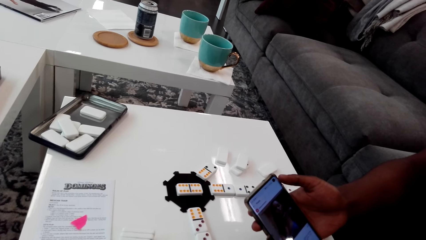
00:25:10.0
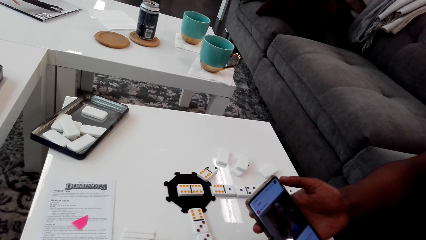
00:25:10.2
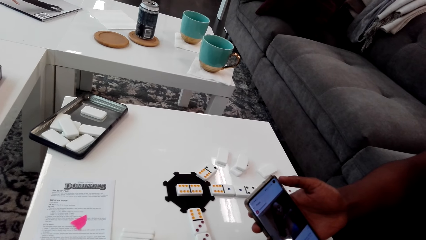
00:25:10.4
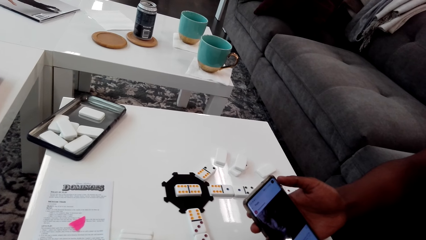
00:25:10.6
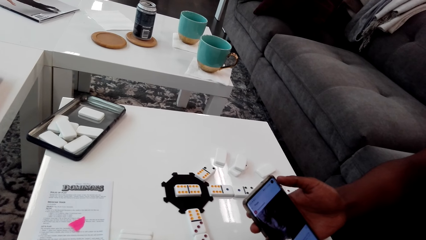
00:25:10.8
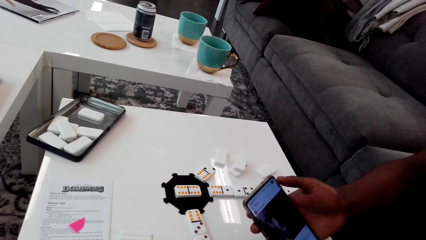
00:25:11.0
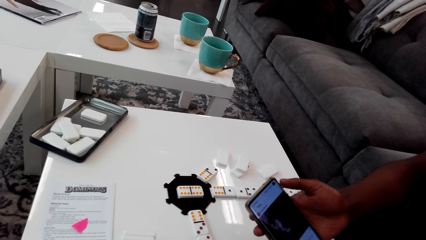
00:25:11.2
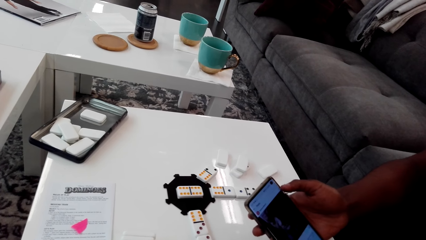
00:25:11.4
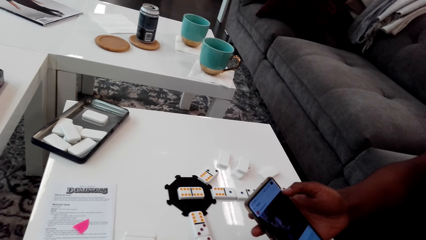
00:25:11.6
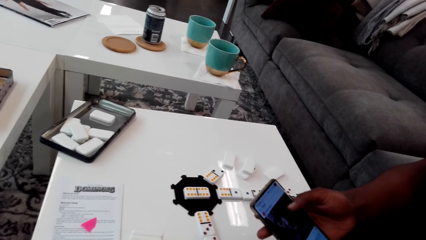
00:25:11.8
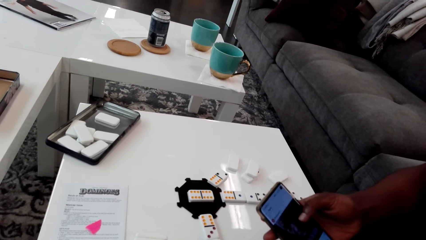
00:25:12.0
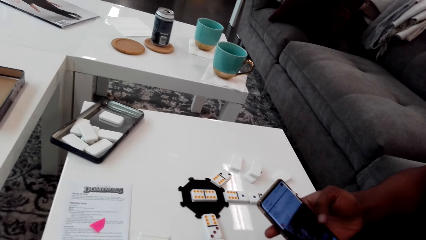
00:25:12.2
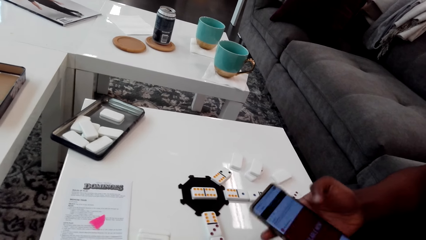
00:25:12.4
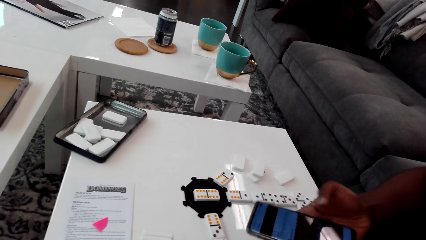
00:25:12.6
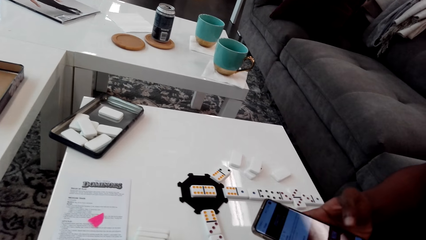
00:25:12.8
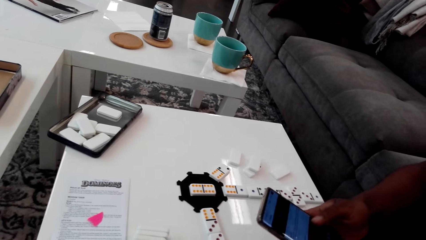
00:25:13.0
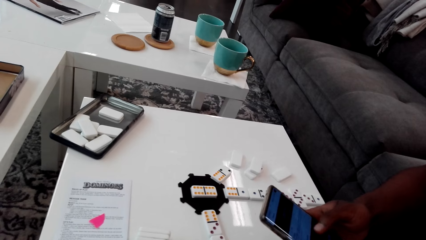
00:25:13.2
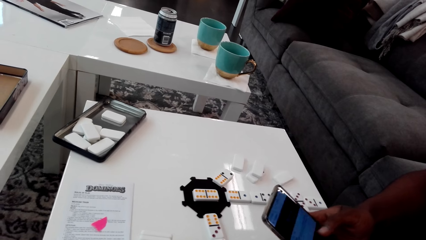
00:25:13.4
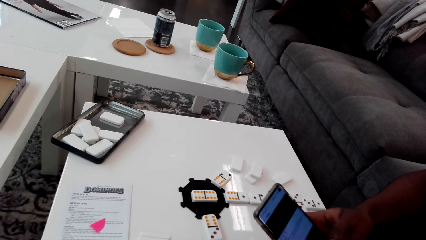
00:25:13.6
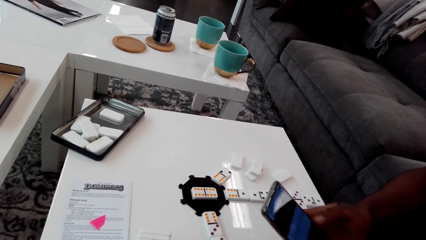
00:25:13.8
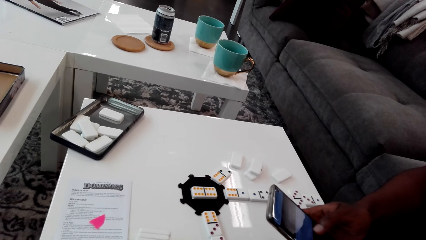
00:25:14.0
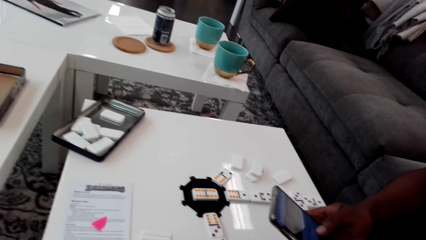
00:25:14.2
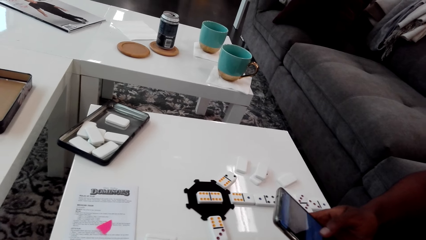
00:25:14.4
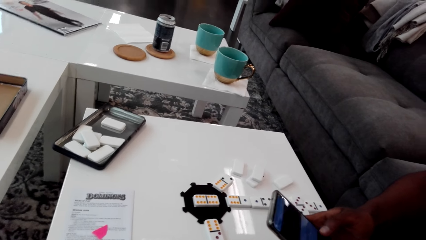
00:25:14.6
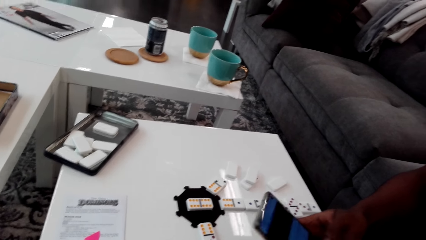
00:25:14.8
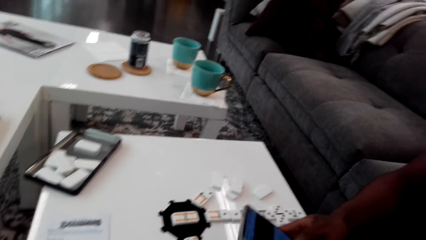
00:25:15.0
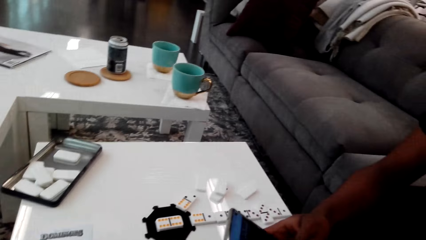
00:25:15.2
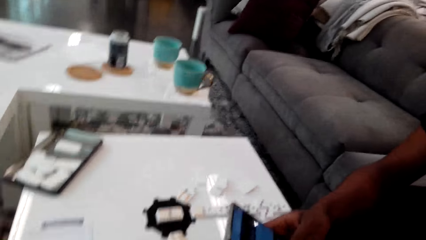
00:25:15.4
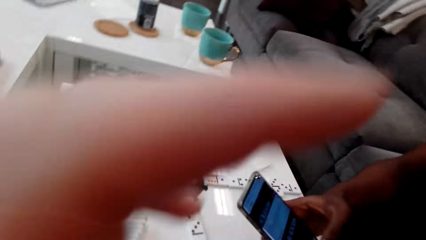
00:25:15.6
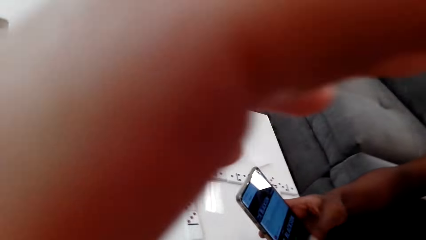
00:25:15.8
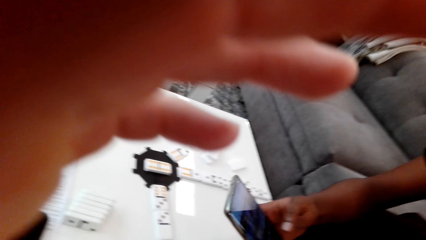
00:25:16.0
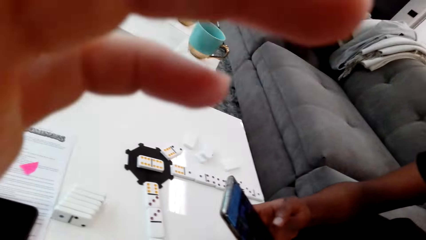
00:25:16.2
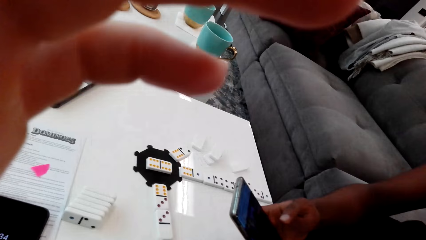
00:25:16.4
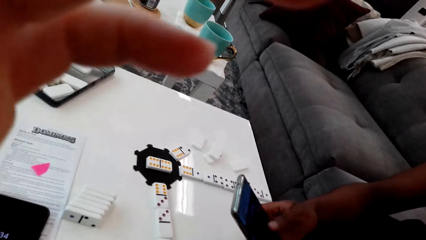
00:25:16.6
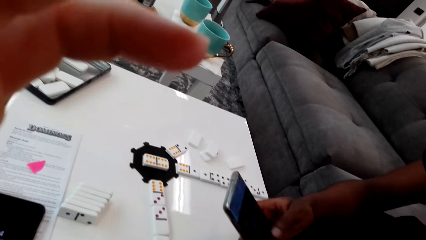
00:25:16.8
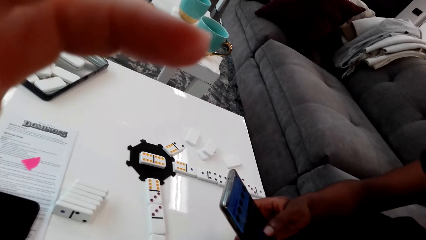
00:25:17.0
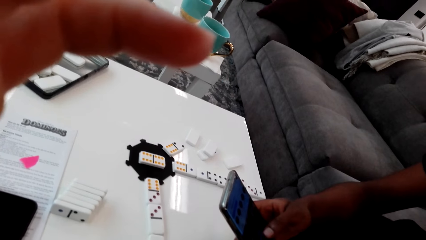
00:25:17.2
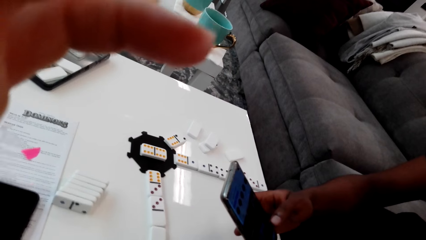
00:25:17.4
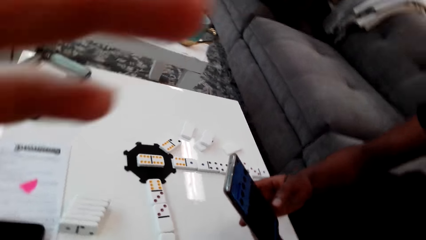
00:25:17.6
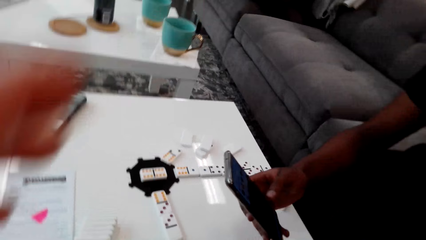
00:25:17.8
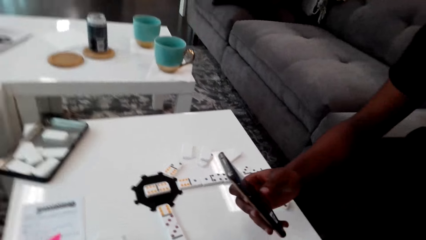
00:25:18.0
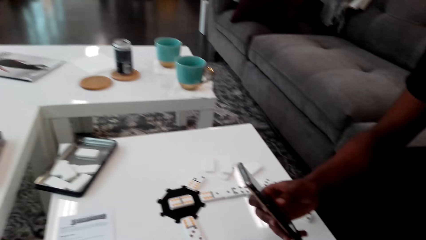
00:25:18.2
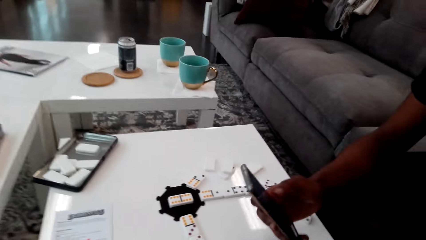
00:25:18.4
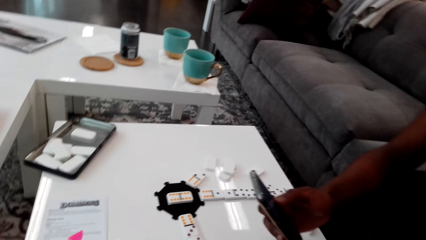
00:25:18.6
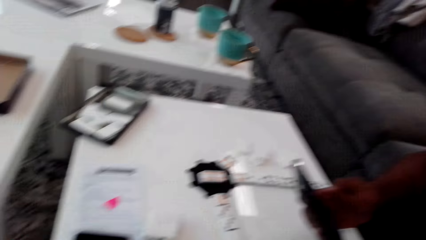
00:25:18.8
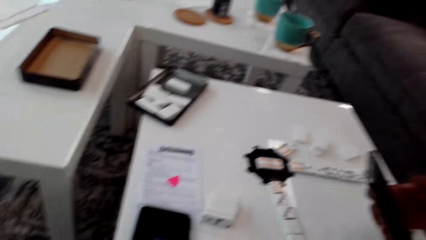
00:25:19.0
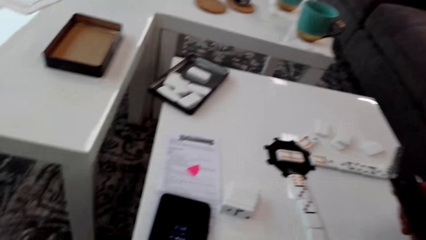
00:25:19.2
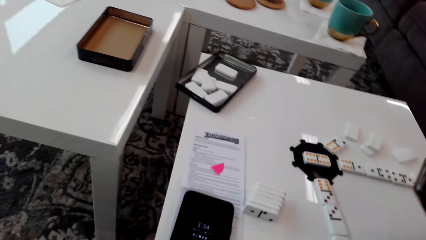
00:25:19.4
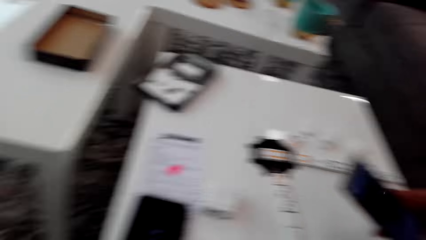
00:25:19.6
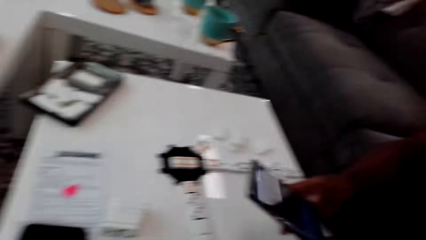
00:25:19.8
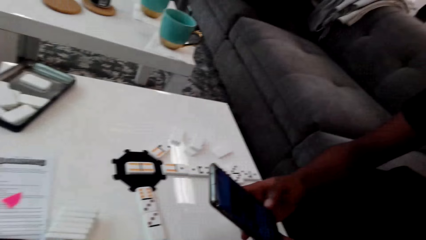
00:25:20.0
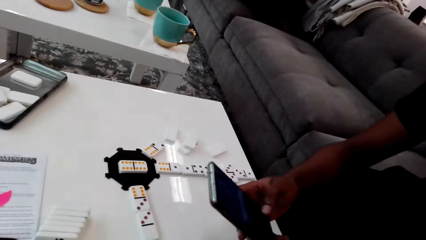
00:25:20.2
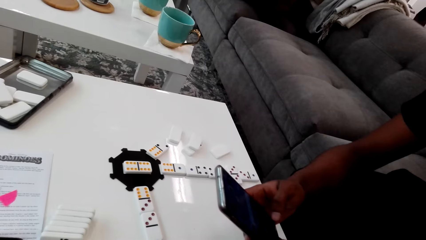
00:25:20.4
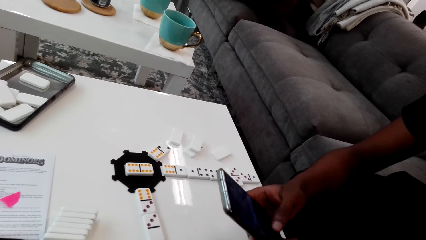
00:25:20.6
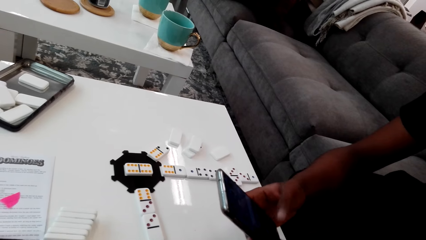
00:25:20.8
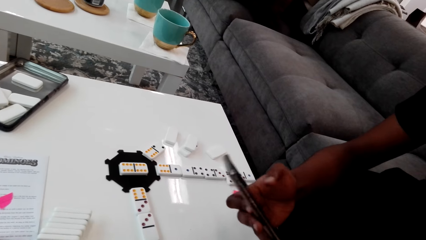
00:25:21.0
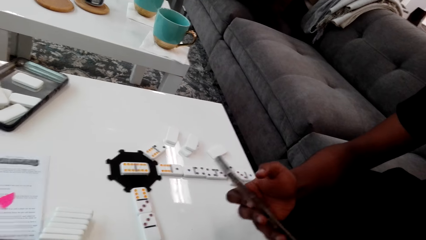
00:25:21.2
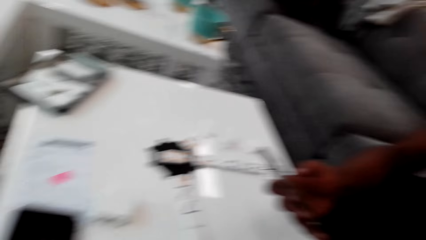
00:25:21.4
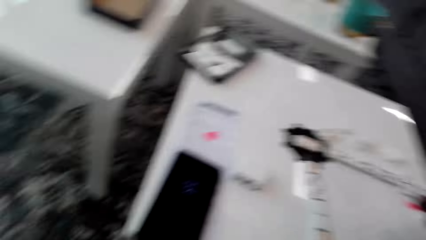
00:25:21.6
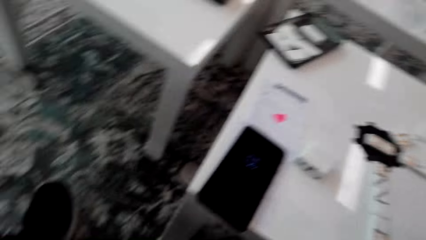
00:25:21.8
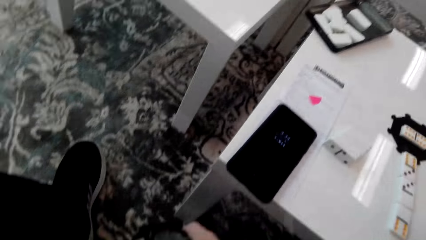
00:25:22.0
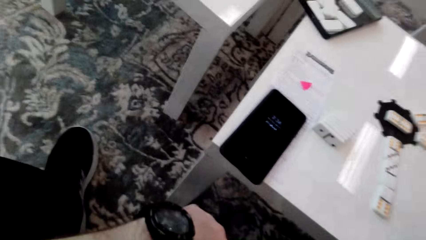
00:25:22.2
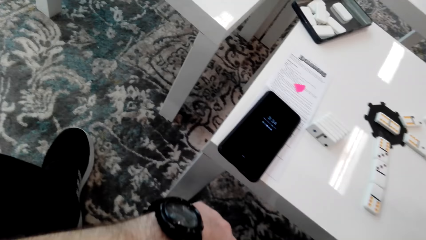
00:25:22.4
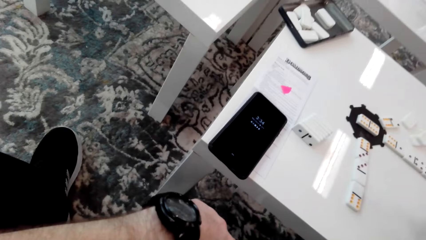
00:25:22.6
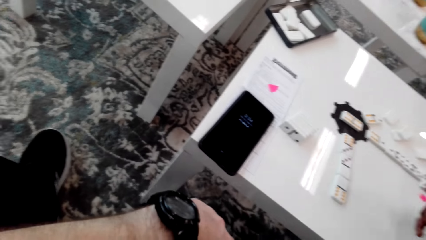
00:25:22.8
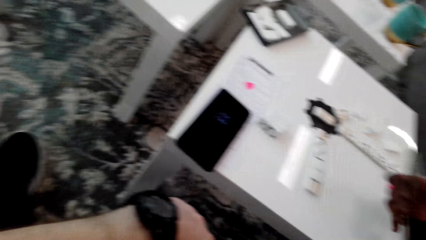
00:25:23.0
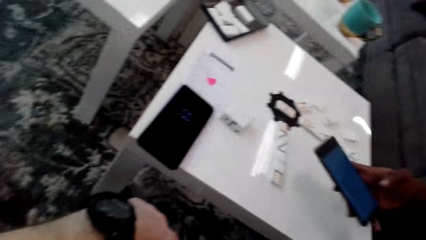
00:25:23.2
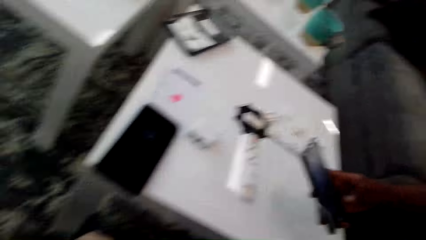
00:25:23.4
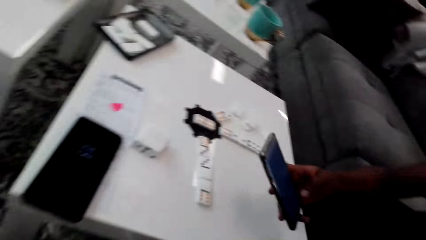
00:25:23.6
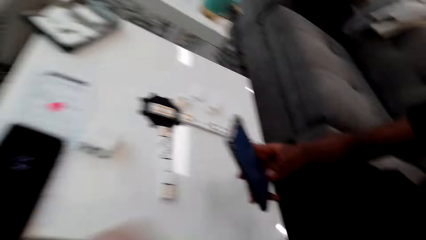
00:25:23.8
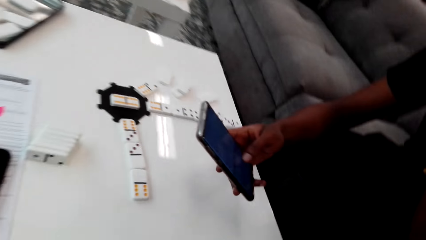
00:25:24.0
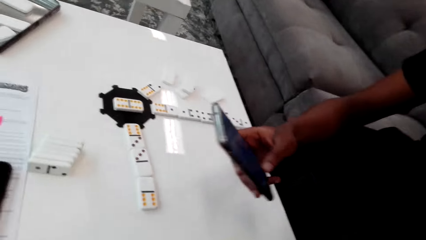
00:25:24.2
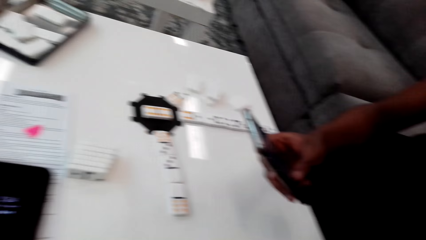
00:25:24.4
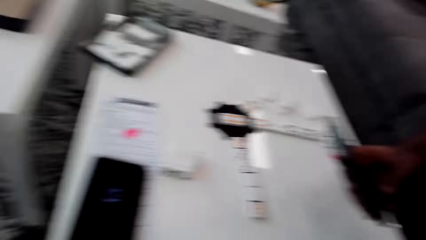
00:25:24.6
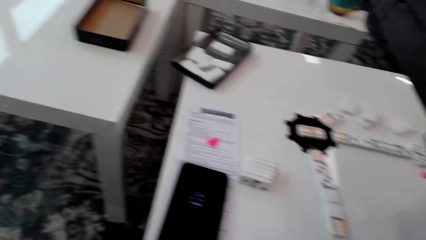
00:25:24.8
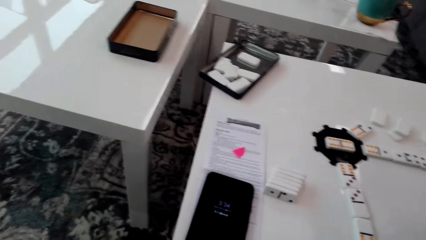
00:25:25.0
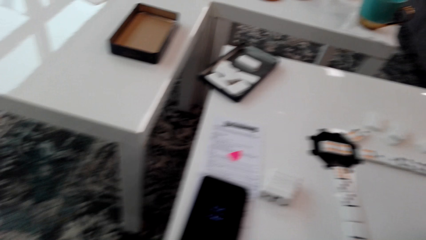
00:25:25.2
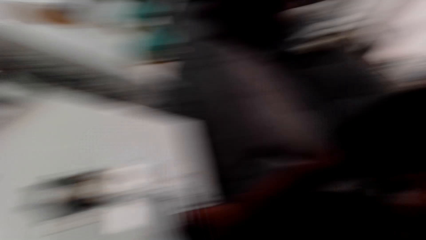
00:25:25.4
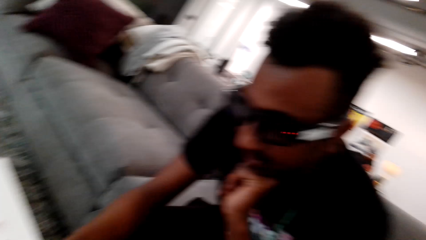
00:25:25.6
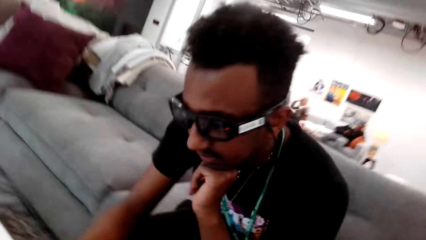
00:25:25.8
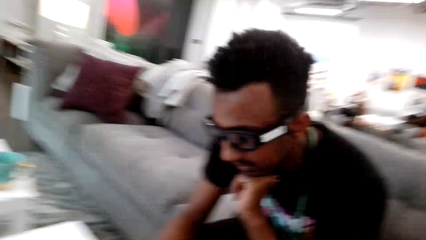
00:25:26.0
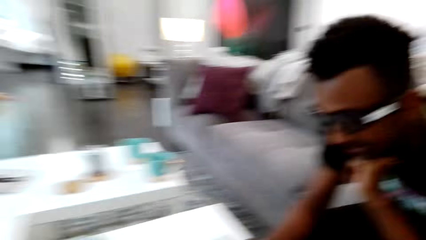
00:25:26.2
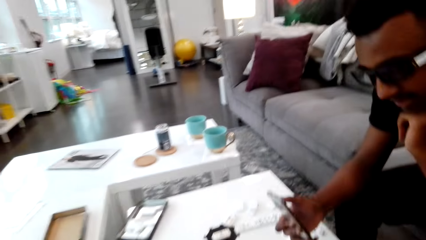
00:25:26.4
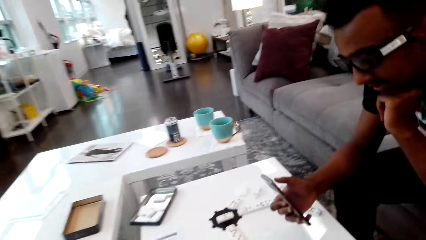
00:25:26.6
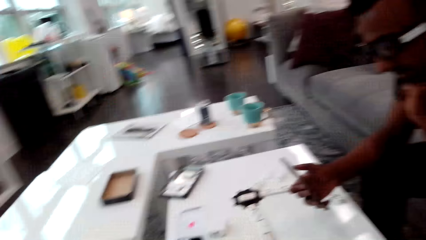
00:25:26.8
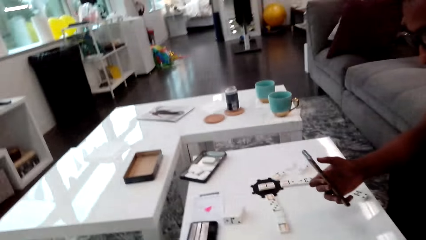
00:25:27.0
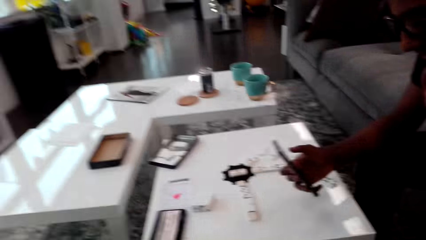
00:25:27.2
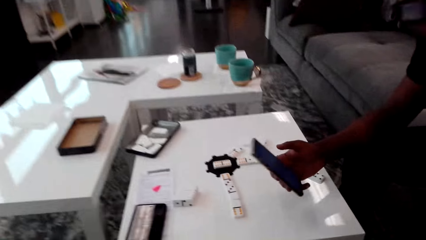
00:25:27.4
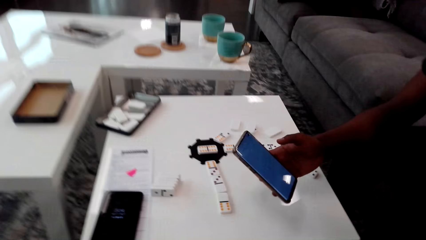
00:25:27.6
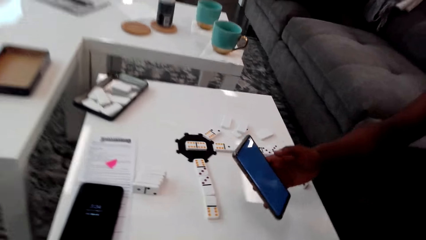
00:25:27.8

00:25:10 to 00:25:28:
A man uses the phone. The camera wearer lifts his hand. He adjusts the camera. He converses with the man. He looks around. He looks around again. He converses with the man.
